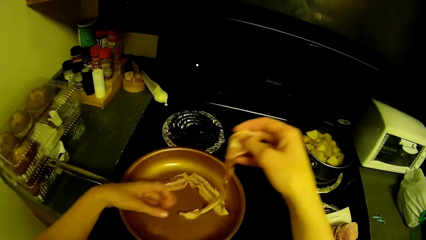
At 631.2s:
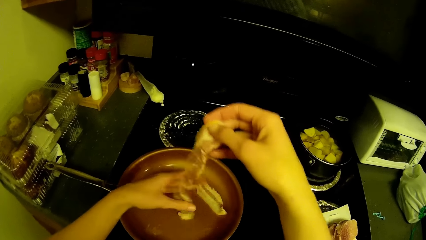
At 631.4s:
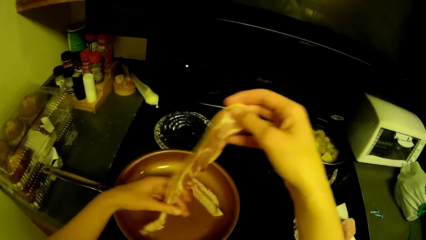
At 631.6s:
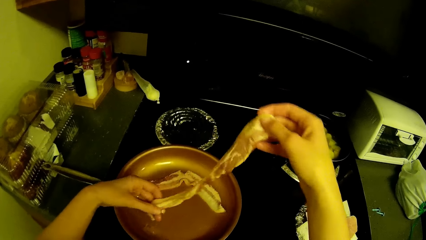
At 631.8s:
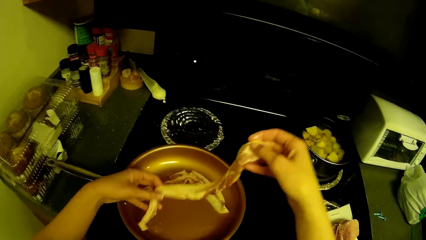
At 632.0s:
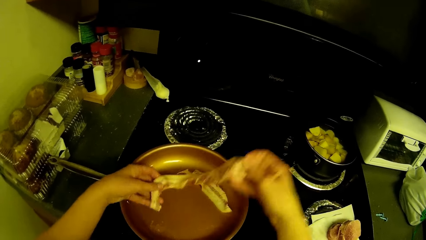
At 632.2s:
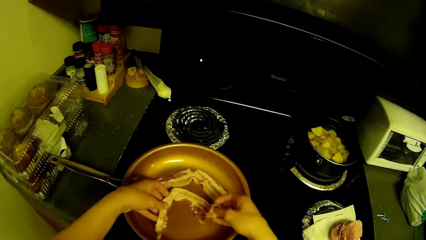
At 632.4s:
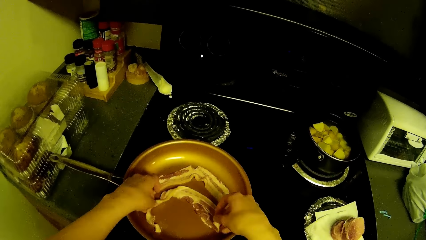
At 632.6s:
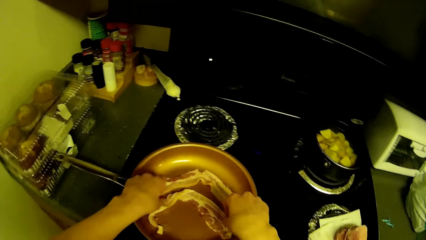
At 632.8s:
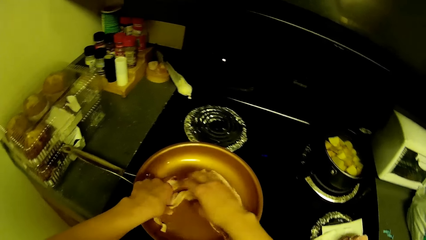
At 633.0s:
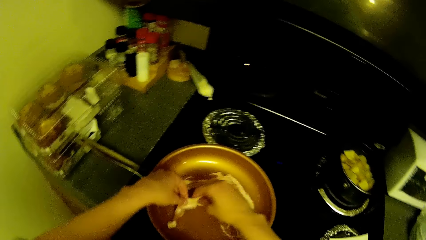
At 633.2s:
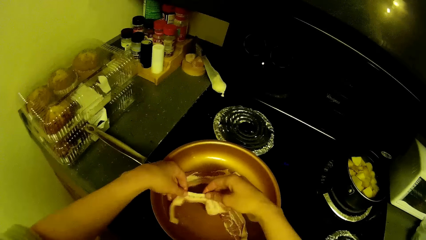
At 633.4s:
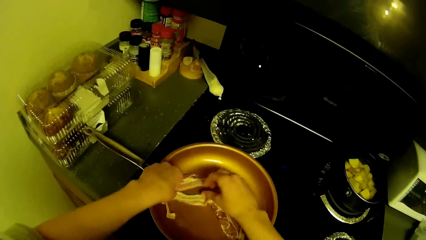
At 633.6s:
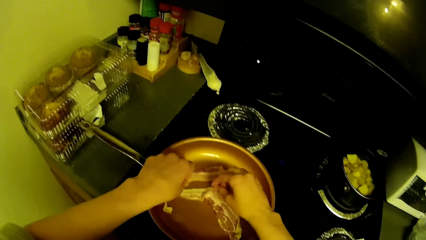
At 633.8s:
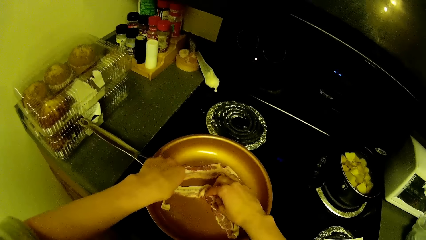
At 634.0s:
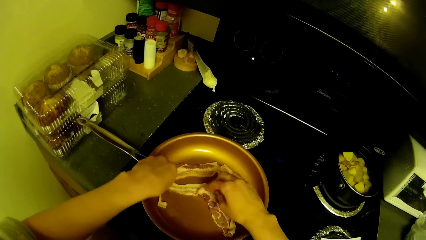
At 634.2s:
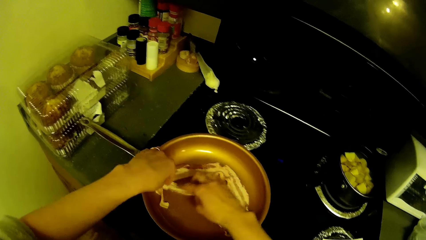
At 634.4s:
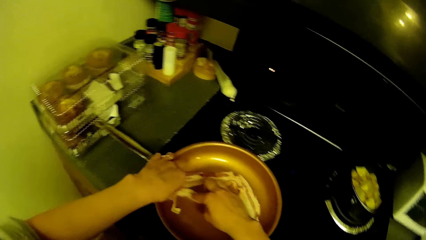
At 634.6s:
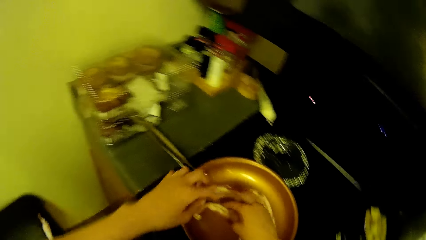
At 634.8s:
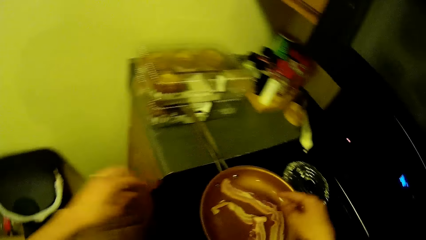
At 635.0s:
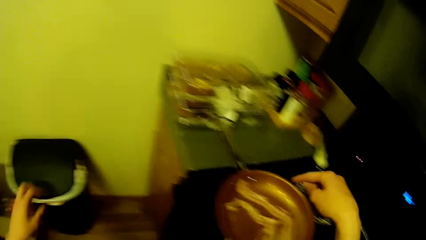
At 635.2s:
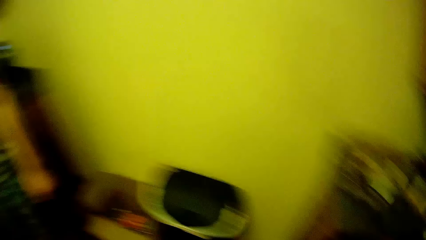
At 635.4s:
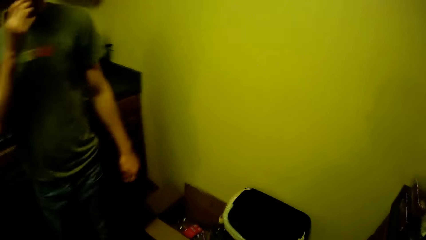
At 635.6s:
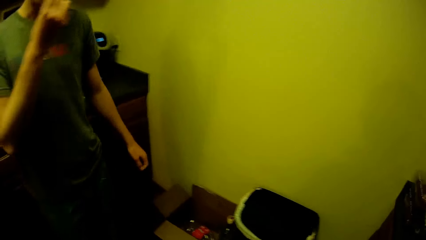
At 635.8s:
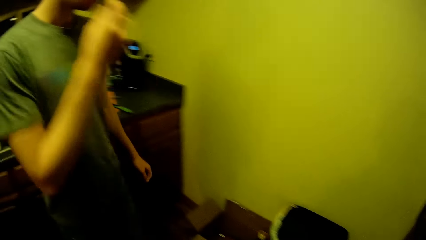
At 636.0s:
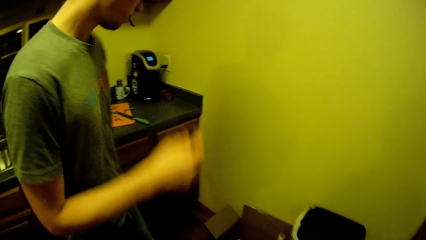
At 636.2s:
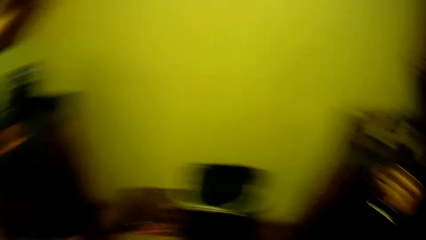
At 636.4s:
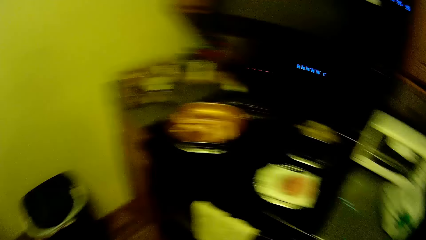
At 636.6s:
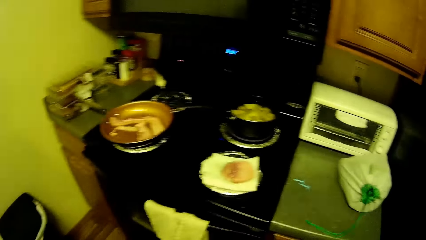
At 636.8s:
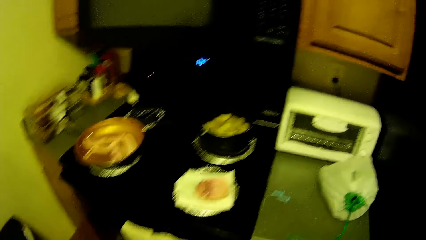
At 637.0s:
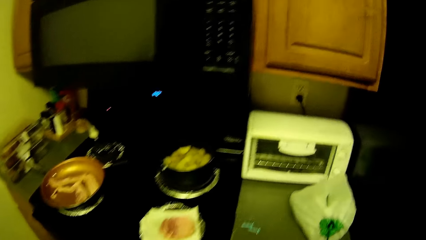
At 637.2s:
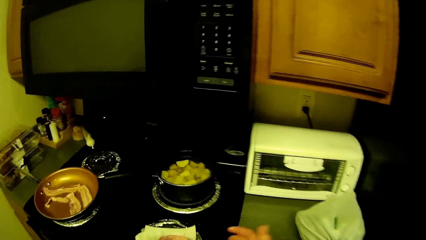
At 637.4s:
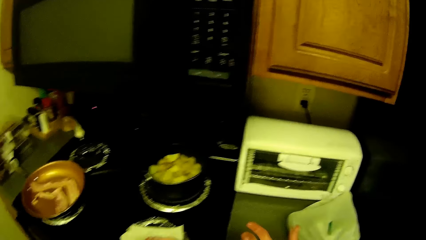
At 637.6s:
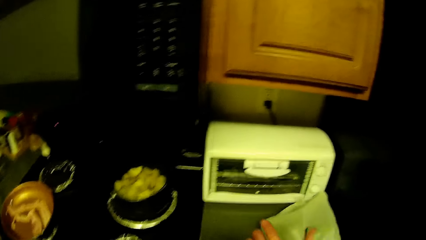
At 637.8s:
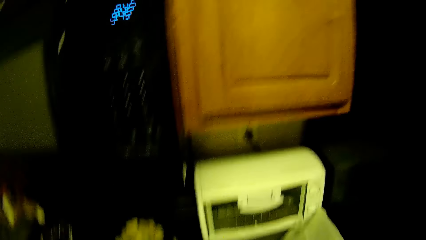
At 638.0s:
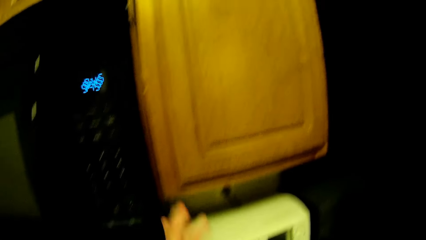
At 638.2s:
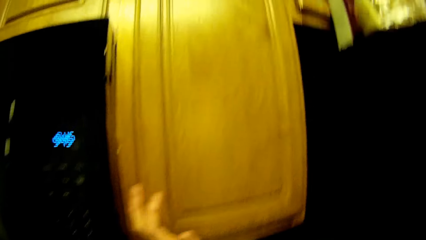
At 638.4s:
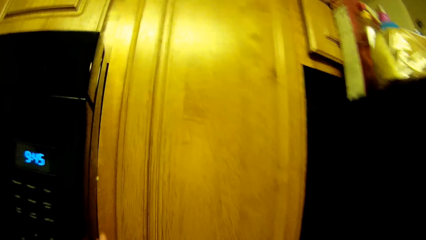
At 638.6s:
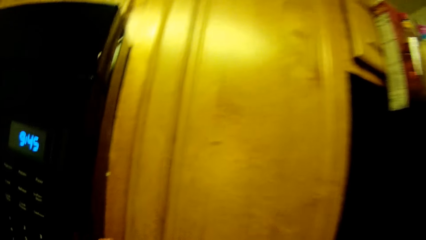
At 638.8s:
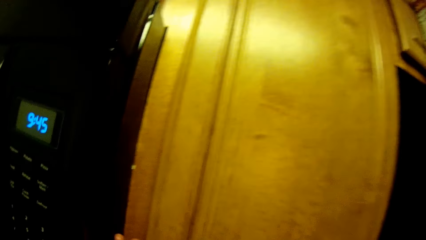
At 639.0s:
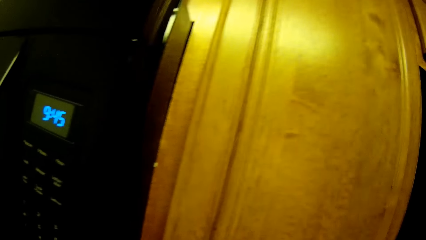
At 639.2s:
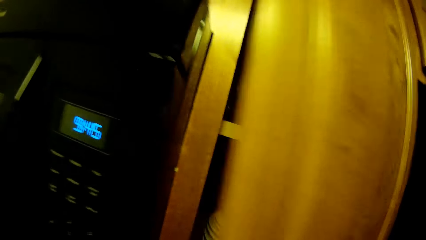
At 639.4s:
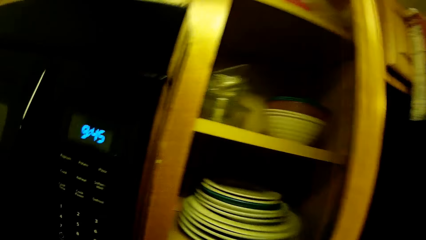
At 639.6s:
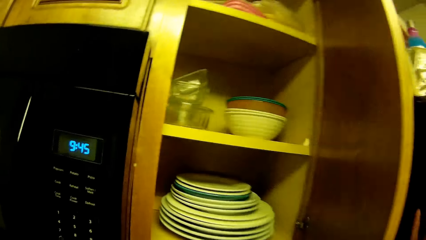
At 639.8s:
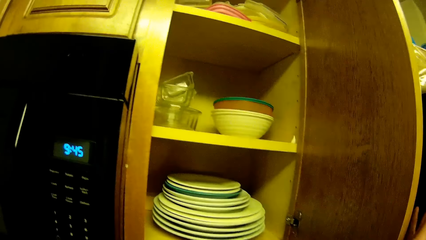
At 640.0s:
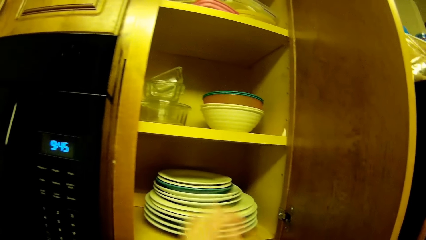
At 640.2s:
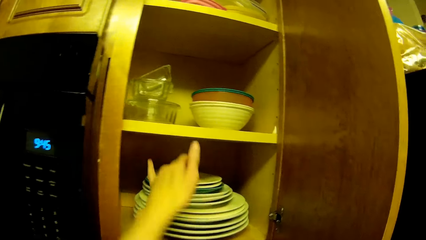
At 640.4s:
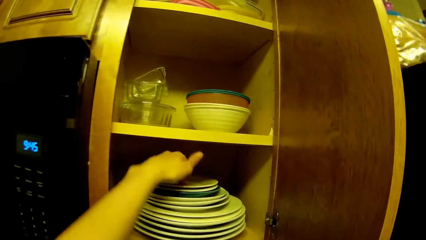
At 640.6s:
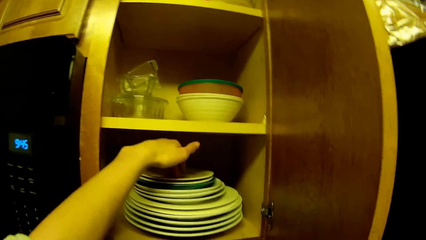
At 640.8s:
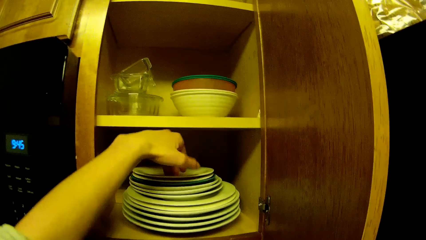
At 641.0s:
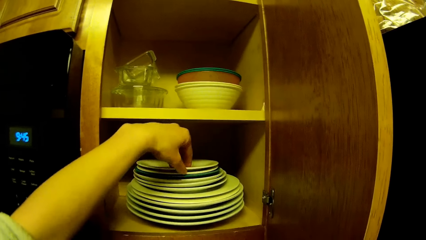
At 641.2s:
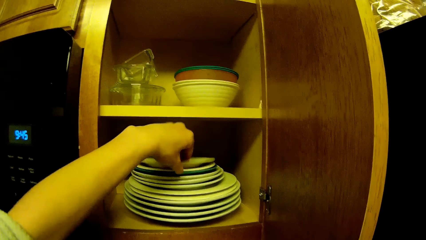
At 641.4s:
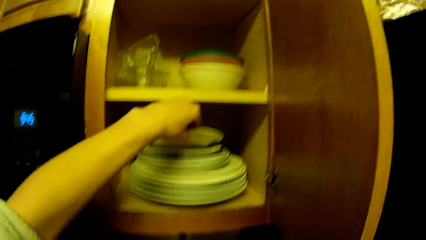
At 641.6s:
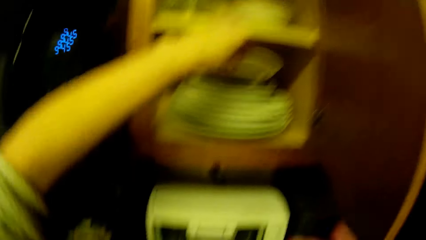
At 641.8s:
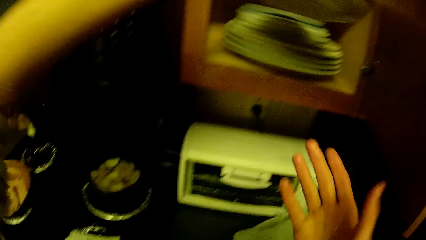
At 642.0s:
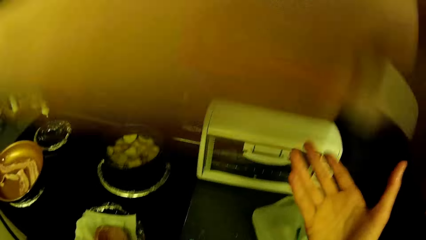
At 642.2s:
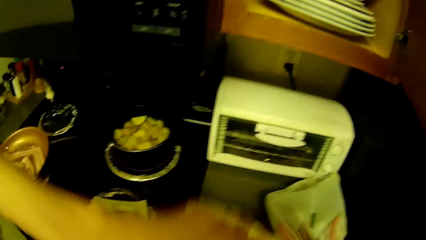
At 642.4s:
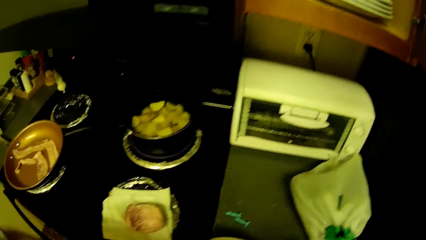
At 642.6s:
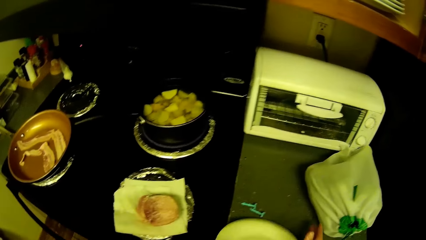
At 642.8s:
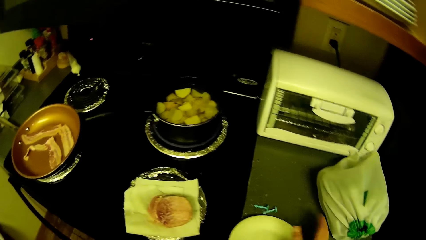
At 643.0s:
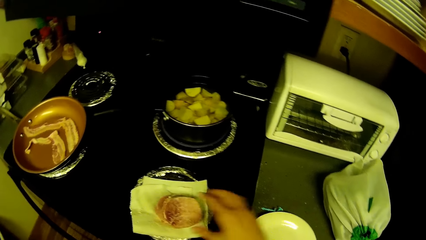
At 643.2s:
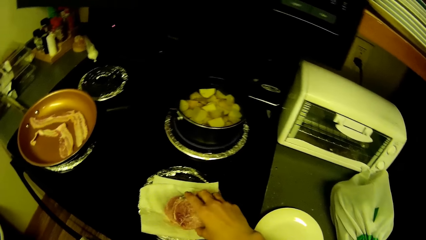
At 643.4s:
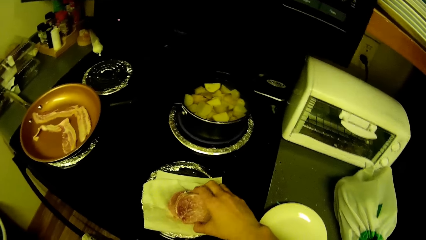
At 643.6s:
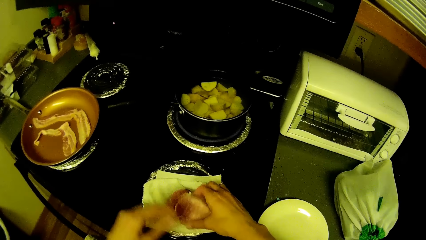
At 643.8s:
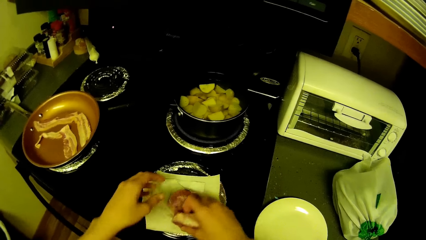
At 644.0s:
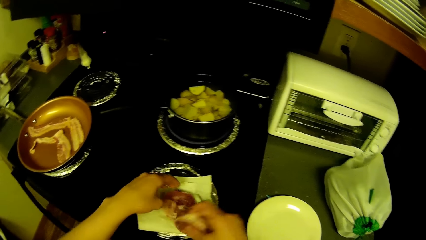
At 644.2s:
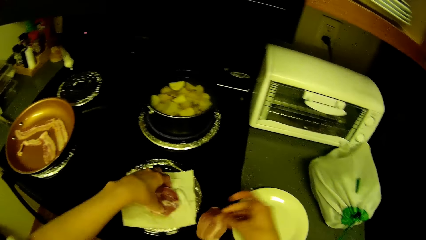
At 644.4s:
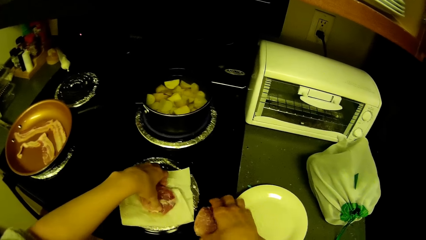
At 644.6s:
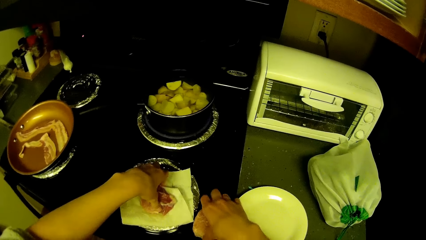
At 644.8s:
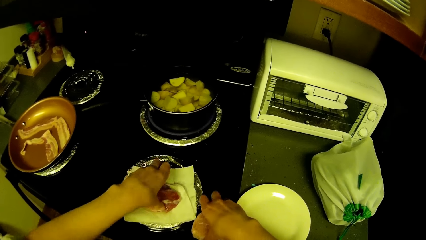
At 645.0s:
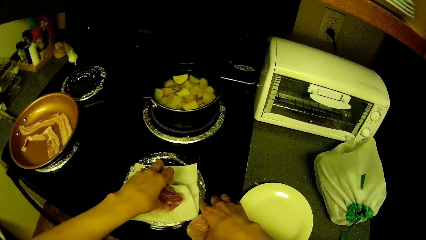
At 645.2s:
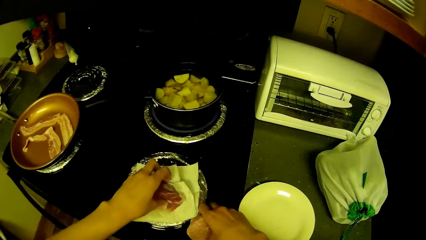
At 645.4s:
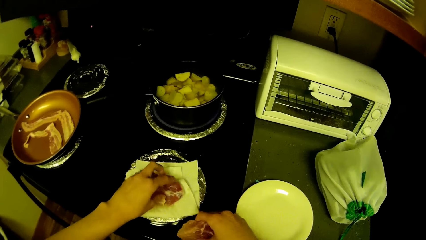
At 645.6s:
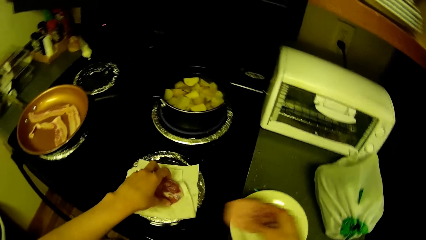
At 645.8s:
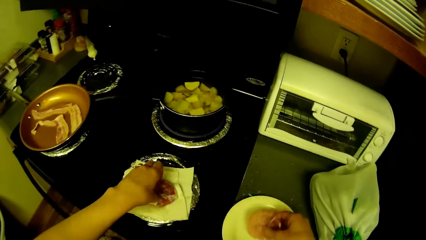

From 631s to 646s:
The camera wearer opens a kitchen cabinet's cupboard above him with his right hand. He picks a saucer or plate from the cupboard with his left hand. He puts the plate down. He carries one of the meats with his right hand from the paper towel. He re-carries the meat in his right hand from the paper towel. He carries one of the meats with his left hand from the paper towel.
